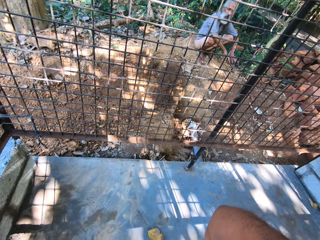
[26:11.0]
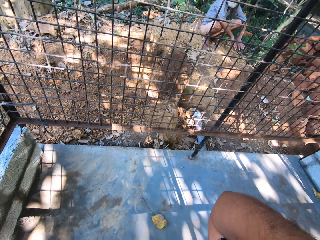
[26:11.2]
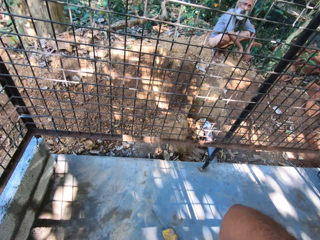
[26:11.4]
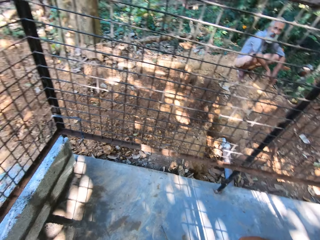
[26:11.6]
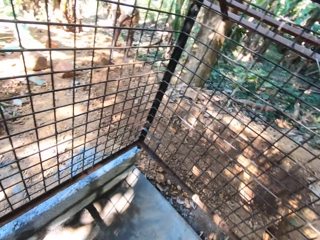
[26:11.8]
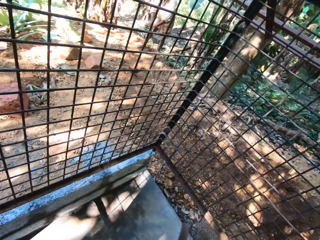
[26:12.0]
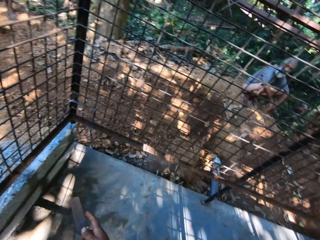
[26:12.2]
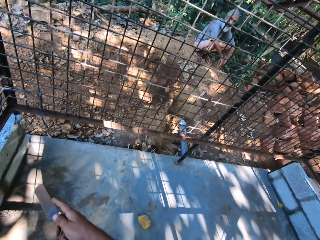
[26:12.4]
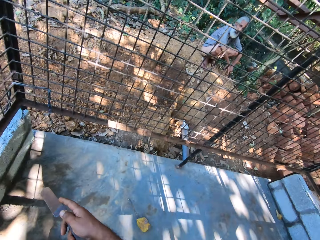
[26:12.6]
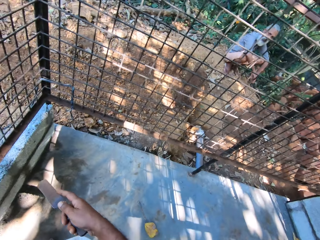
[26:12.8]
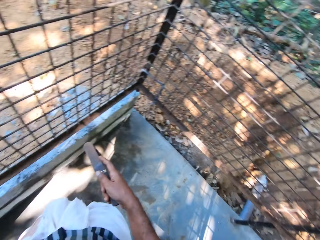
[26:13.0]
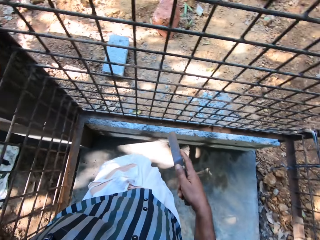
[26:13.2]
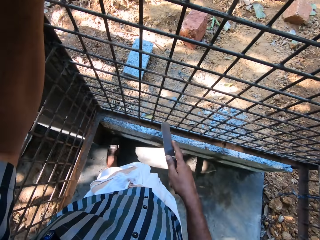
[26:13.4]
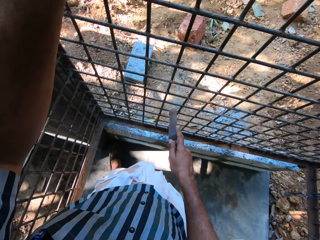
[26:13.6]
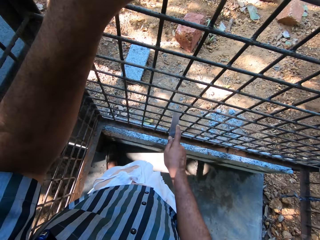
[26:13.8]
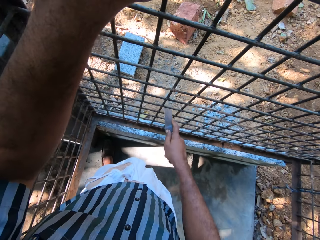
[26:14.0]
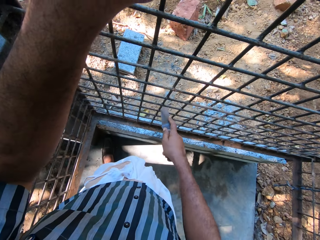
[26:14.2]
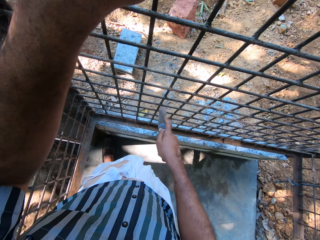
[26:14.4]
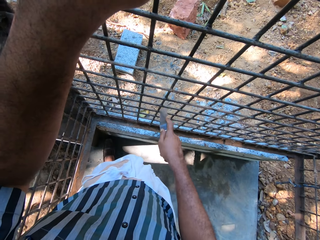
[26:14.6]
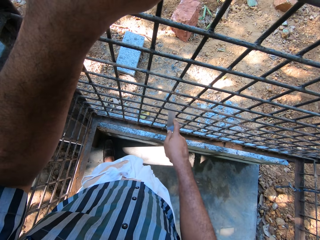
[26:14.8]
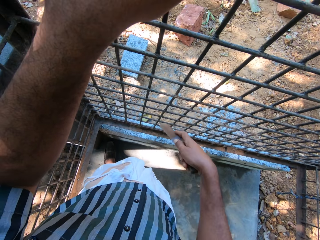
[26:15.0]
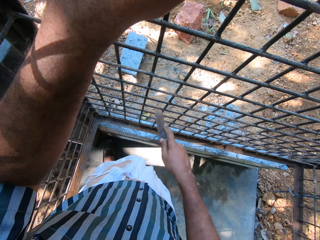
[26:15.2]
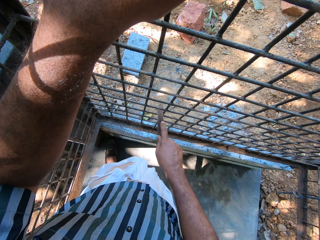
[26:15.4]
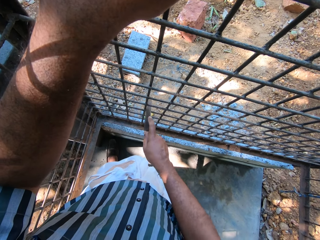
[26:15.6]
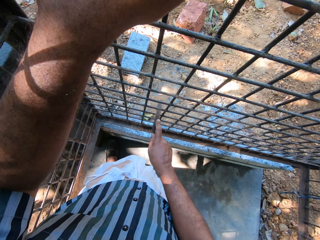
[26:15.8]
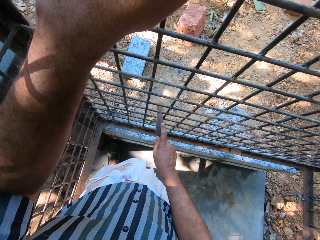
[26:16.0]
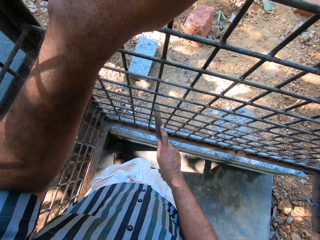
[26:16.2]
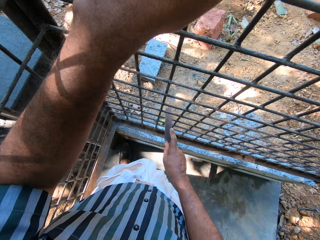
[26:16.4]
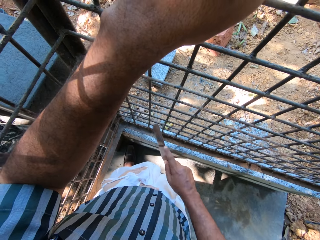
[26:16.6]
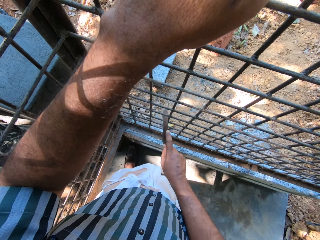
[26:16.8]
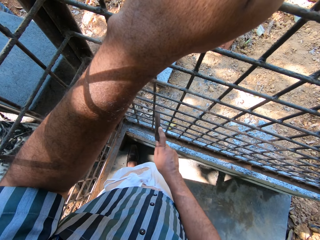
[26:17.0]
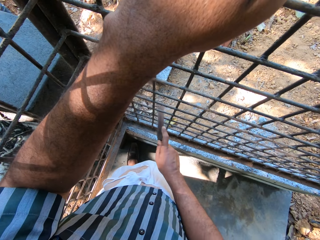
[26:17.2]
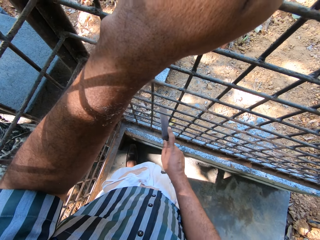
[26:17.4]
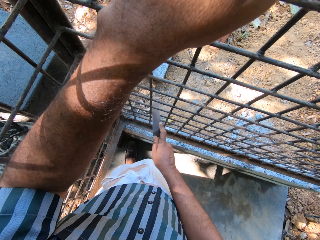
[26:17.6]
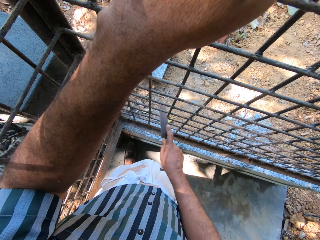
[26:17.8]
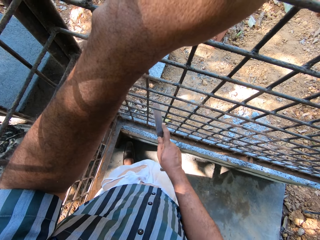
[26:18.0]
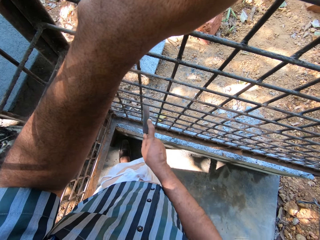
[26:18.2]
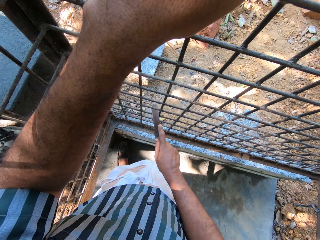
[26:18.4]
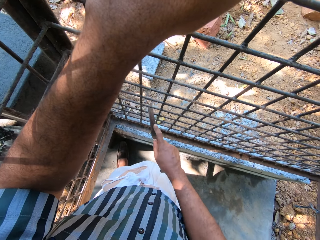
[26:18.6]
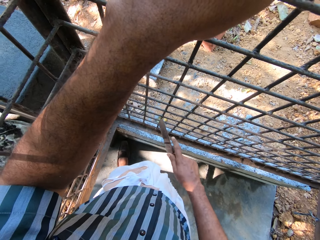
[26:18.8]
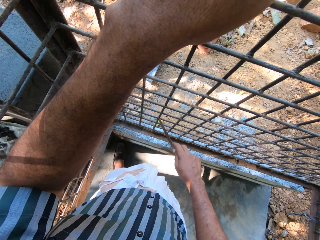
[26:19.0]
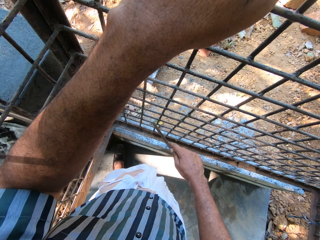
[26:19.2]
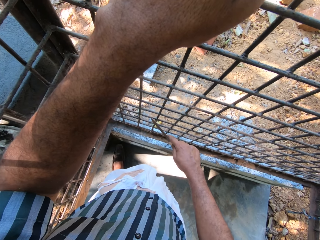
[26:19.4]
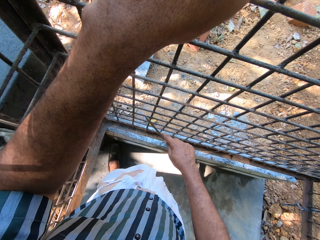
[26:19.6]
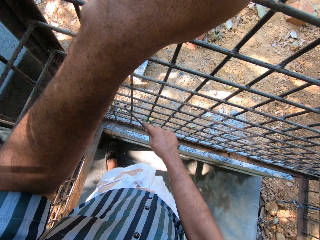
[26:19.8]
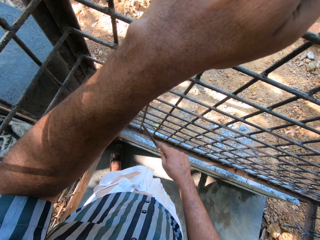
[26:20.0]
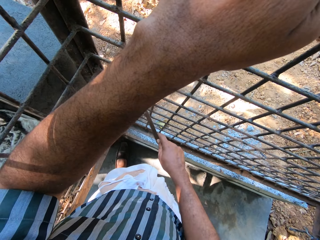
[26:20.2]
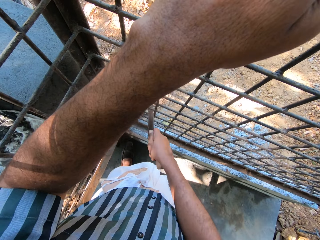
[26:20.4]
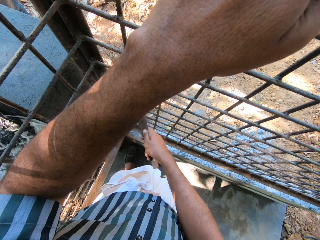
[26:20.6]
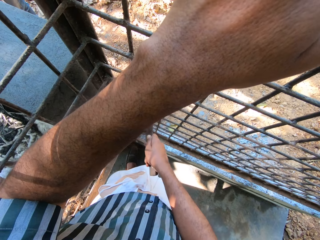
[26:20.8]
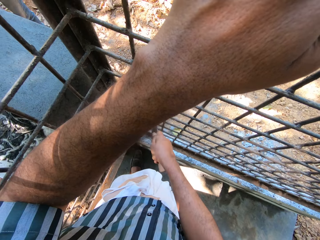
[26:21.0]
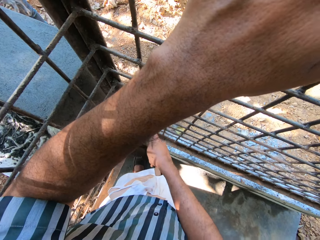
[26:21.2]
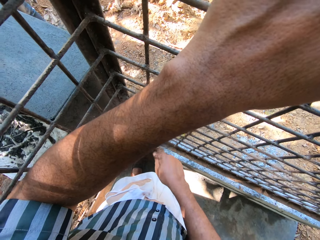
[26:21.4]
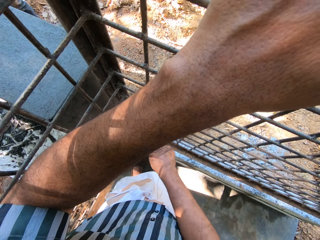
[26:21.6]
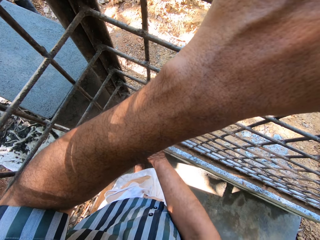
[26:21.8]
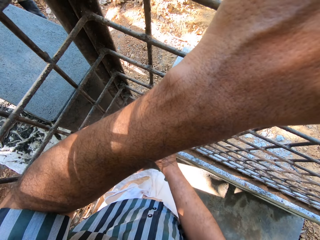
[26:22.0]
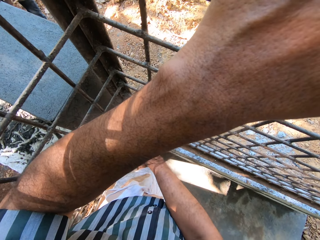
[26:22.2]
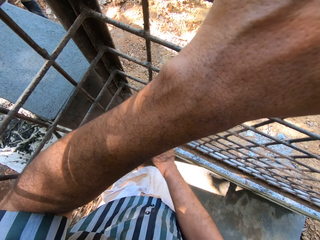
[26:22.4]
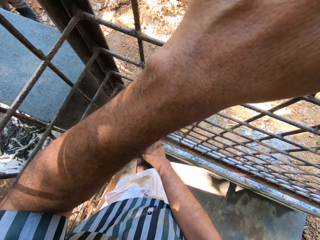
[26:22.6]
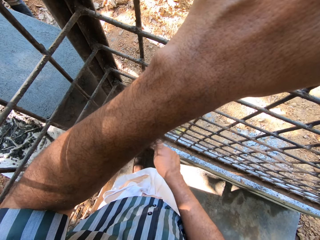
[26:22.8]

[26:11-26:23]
The camera wearer scrubs the wire mesh with a knife.

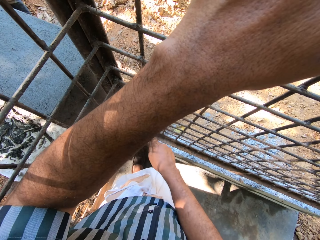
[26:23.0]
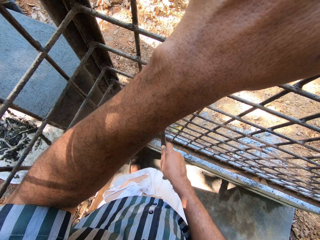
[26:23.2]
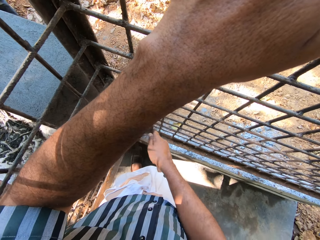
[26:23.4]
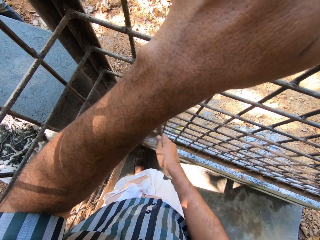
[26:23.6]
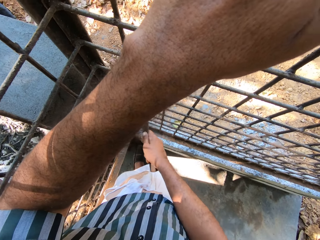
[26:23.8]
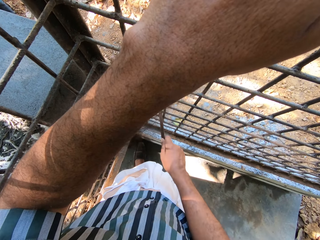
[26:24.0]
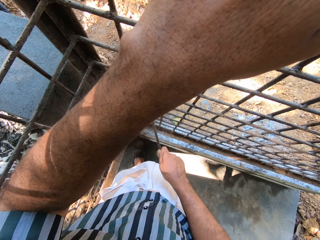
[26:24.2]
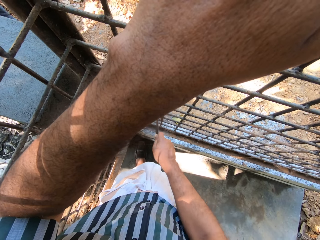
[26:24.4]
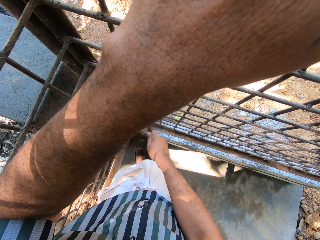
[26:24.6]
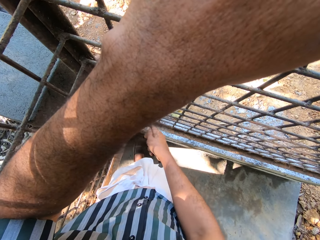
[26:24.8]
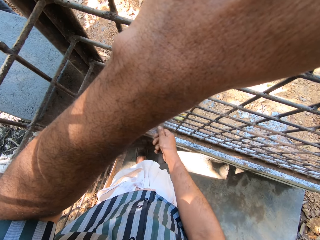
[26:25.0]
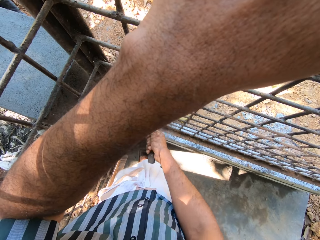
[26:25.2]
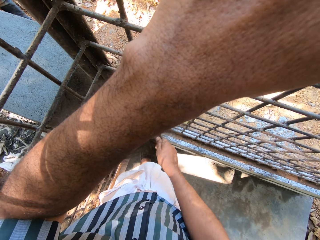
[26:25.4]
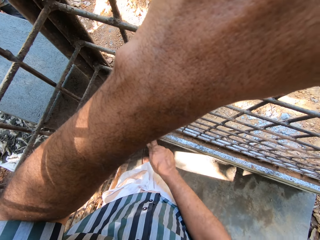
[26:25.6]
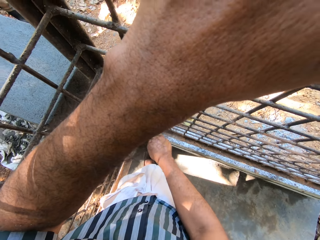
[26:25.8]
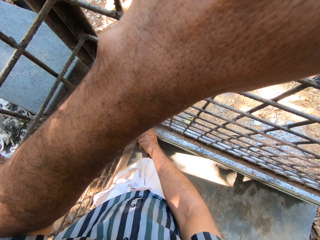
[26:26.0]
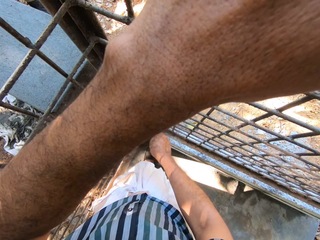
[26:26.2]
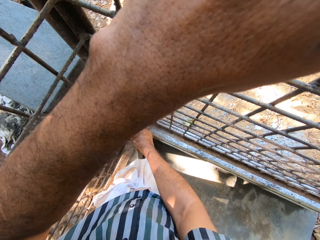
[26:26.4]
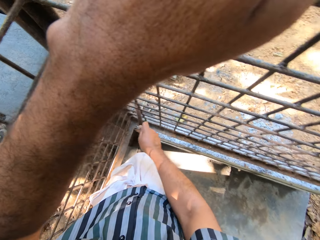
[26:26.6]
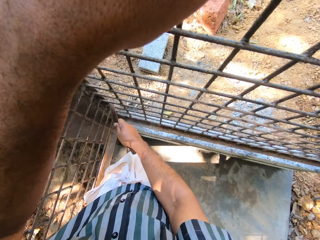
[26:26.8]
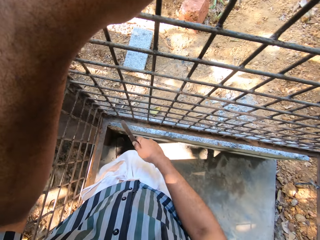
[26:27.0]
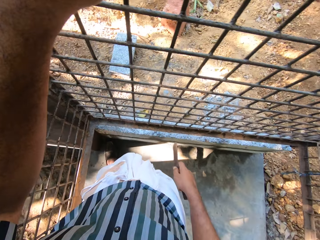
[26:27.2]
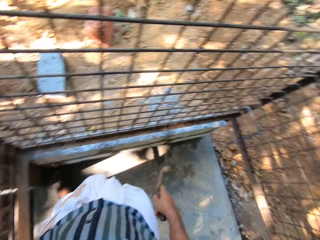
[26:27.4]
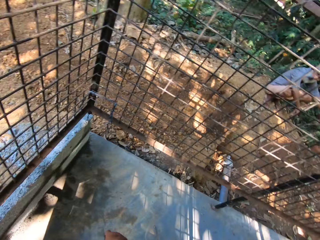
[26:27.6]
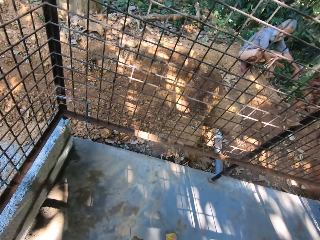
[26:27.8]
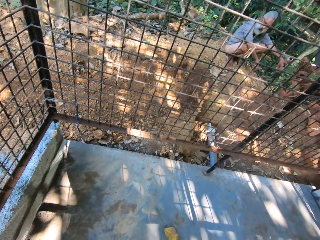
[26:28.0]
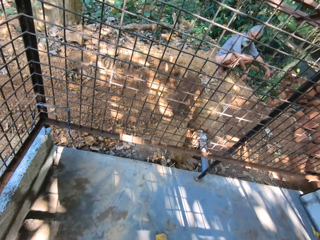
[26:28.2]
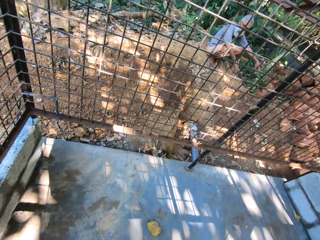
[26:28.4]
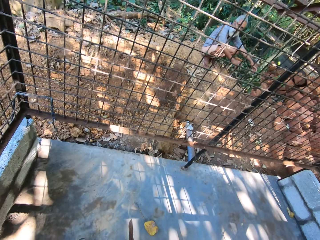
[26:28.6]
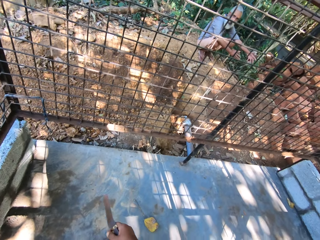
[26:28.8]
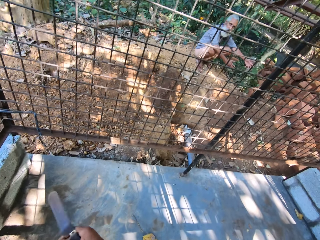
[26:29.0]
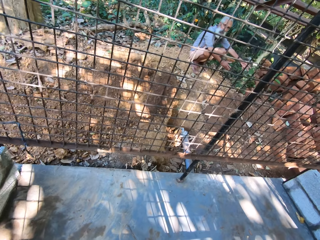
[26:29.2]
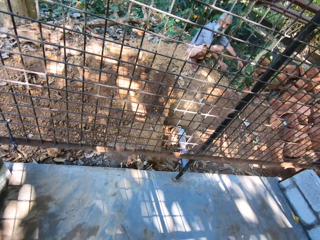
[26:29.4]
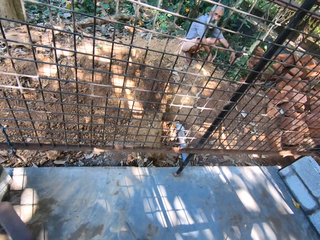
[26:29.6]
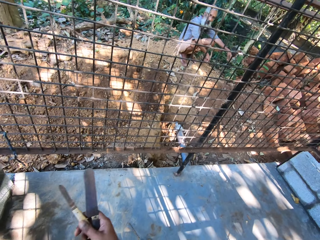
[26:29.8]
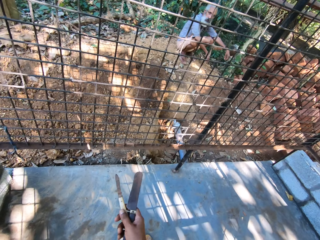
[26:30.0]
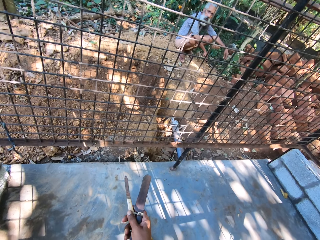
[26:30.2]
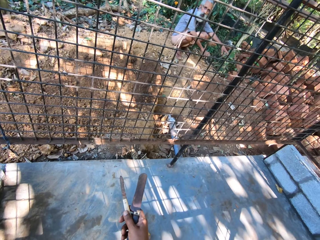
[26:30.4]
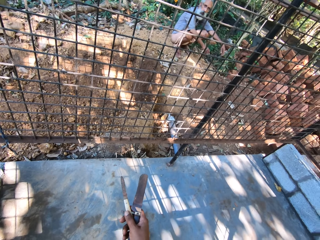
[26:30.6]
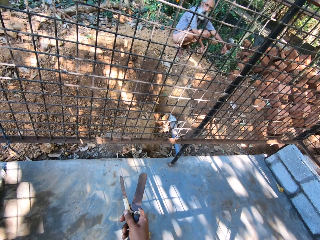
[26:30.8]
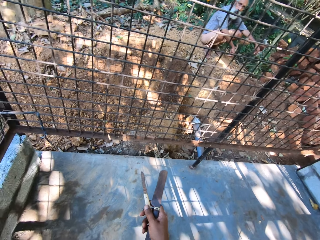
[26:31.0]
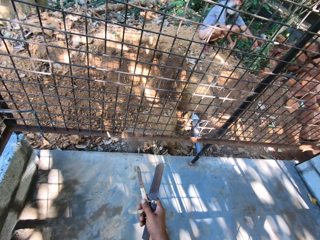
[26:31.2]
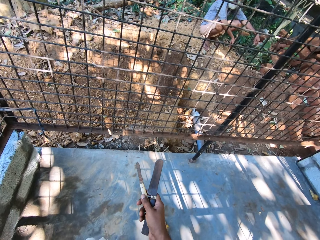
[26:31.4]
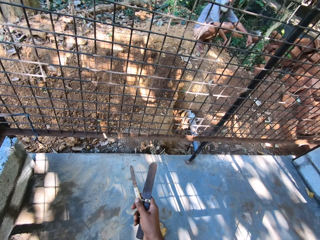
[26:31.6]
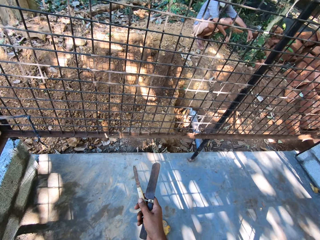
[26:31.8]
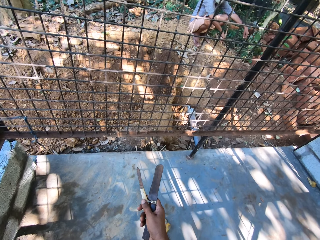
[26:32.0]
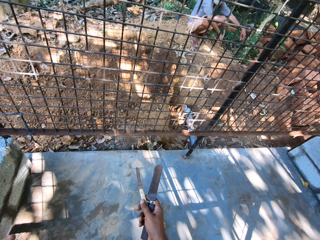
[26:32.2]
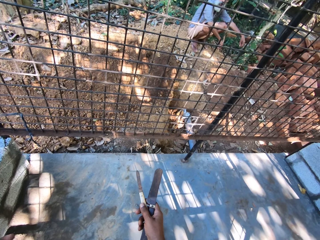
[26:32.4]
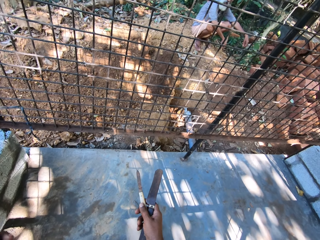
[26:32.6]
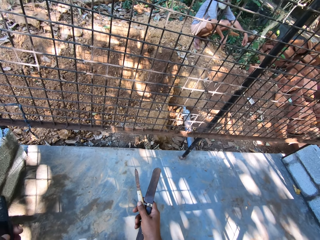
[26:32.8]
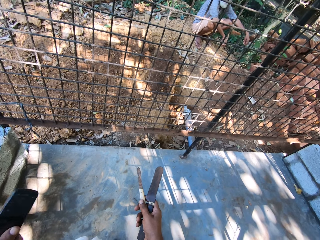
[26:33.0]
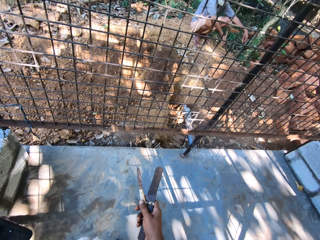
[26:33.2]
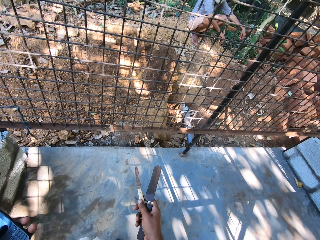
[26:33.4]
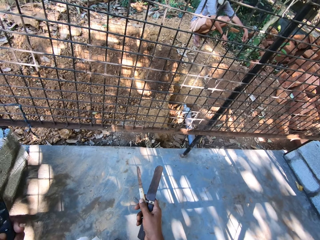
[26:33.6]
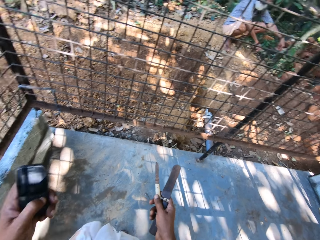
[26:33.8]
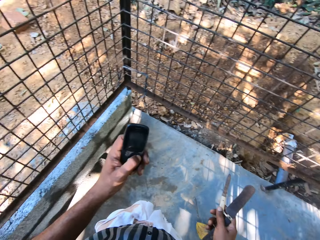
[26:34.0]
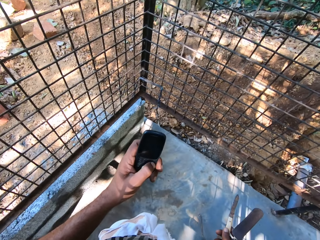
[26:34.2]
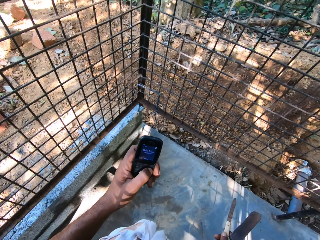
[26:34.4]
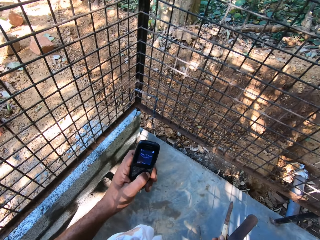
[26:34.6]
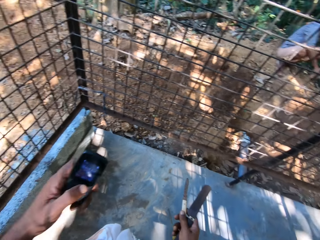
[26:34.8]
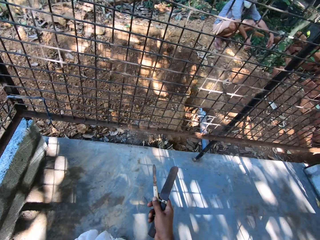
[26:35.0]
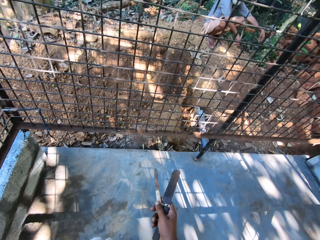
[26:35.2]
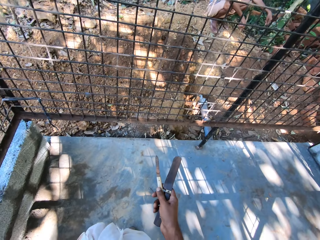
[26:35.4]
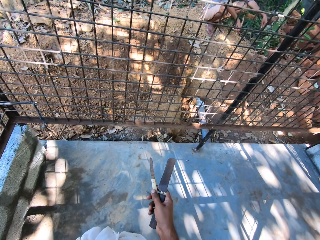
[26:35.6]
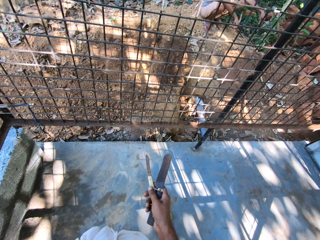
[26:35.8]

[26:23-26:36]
The camera wearer stops to scrub. They check the phone.
